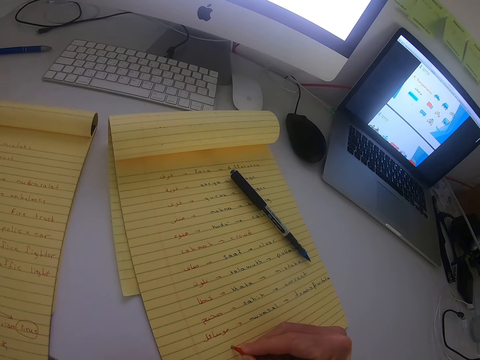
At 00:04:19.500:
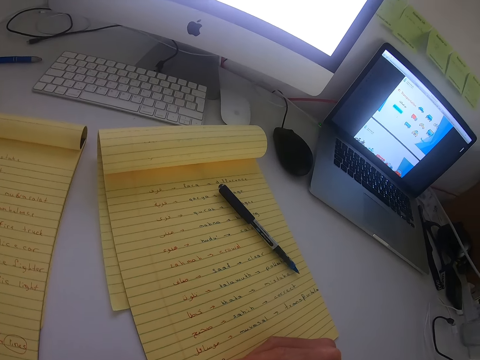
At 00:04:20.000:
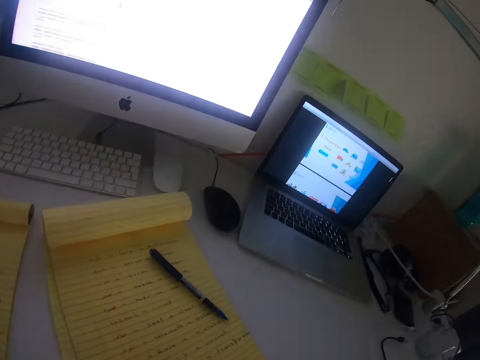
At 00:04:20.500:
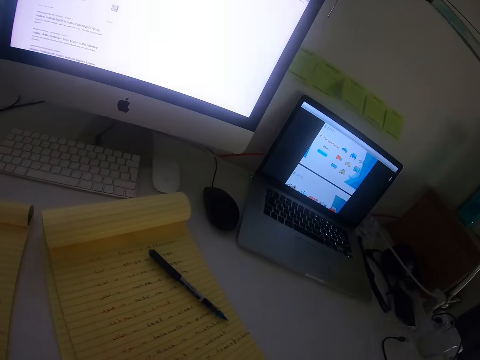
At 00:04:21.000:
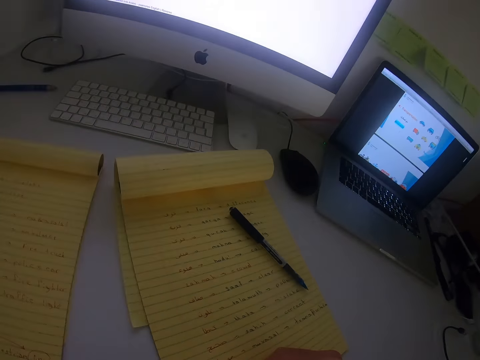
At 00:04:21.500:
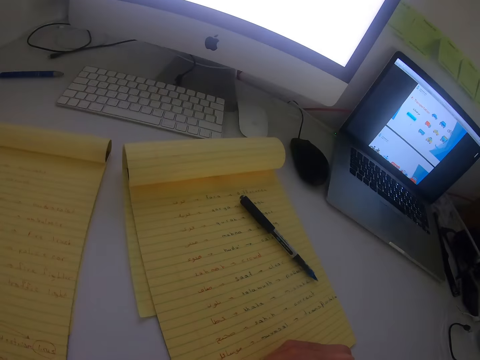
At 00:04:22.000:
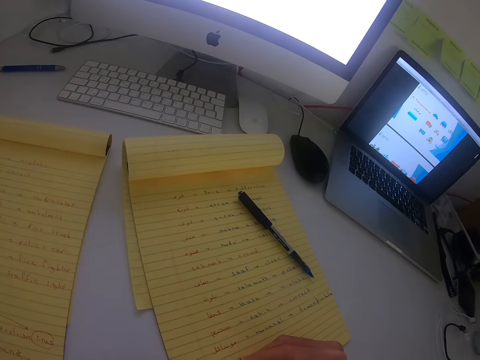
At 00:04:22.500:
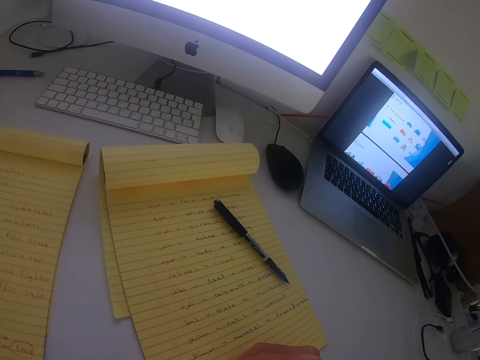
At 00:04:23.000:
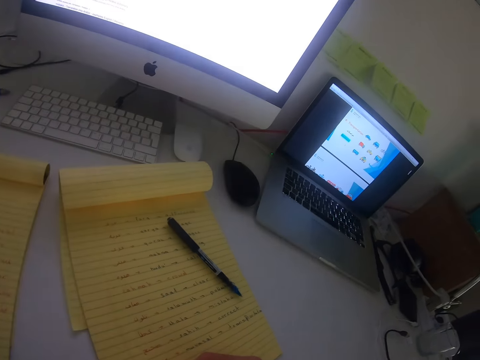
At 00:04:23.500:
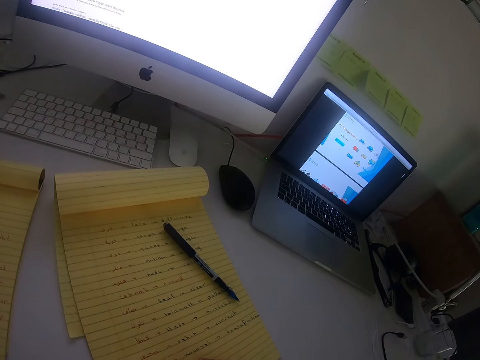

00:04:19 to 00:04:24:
The camera wearer writes with the black pen.

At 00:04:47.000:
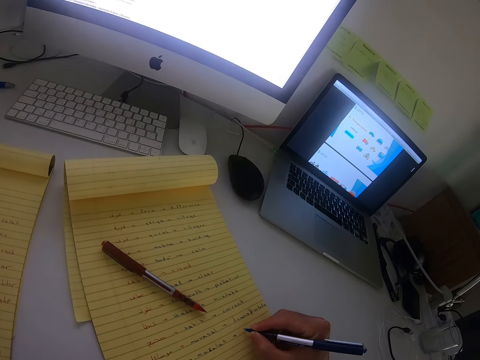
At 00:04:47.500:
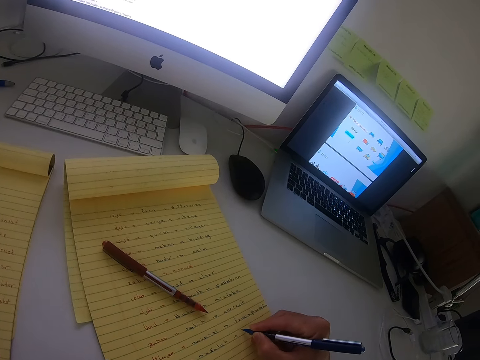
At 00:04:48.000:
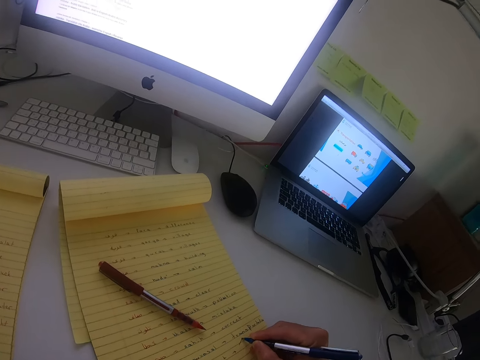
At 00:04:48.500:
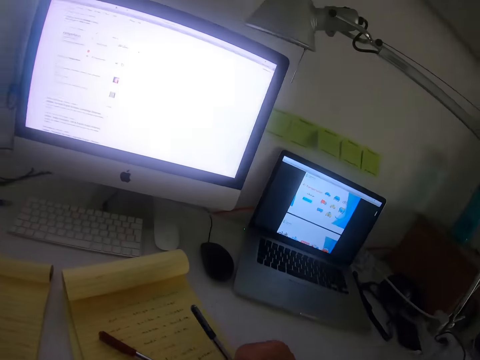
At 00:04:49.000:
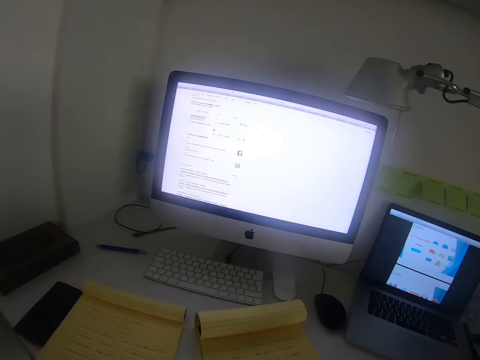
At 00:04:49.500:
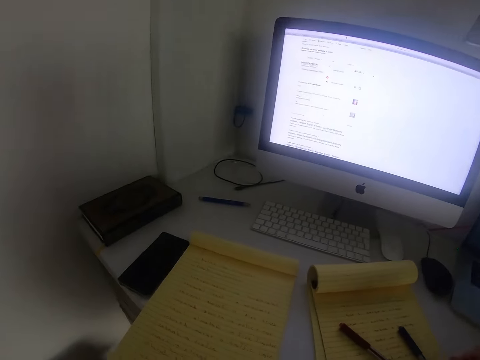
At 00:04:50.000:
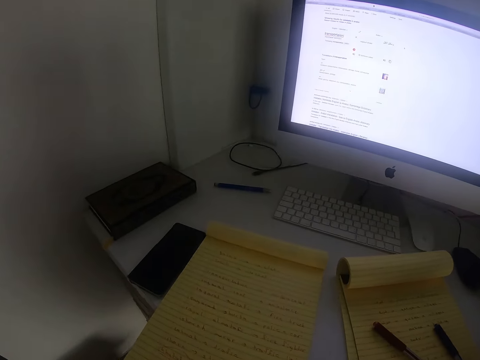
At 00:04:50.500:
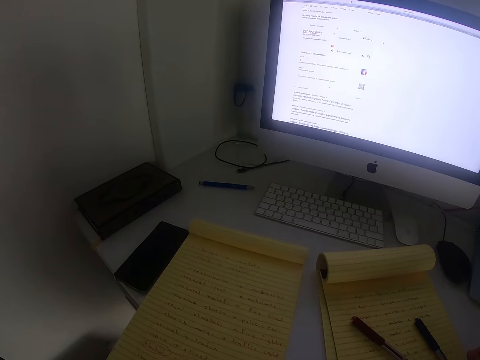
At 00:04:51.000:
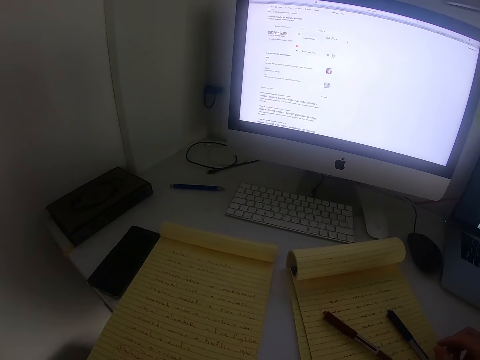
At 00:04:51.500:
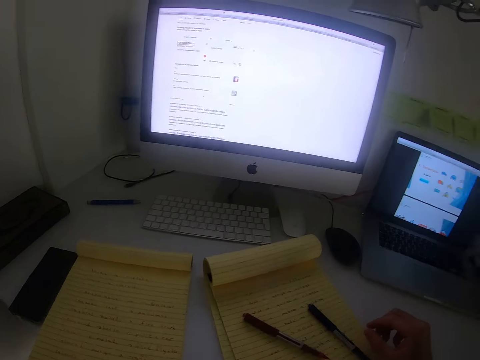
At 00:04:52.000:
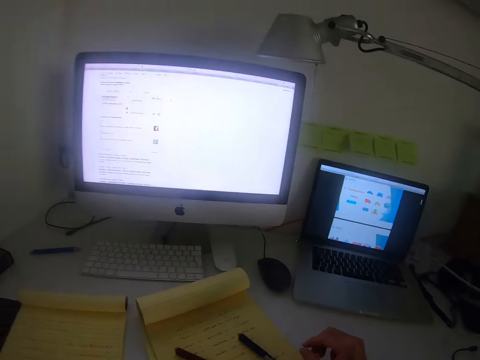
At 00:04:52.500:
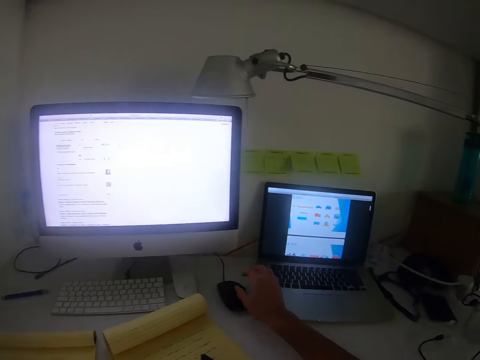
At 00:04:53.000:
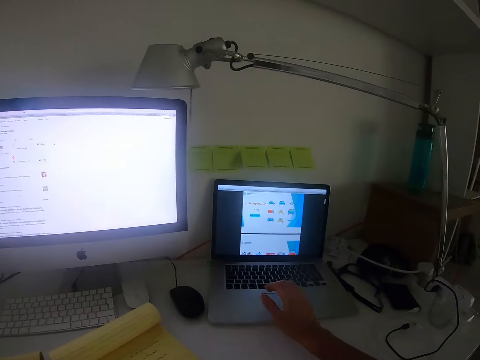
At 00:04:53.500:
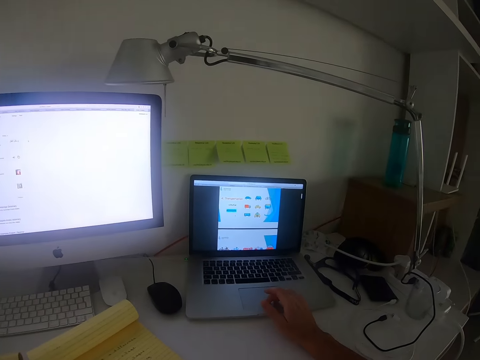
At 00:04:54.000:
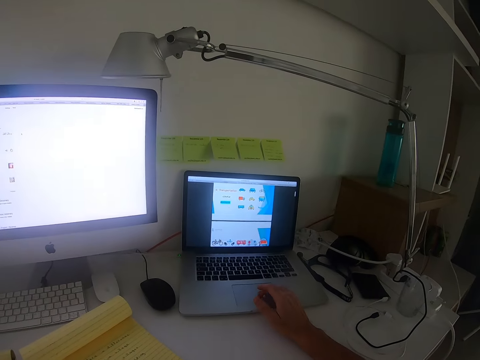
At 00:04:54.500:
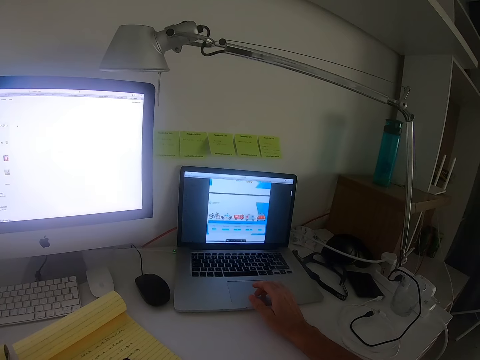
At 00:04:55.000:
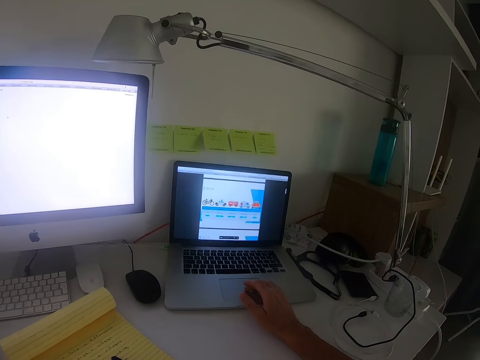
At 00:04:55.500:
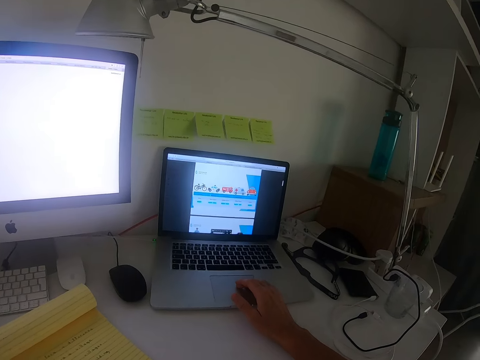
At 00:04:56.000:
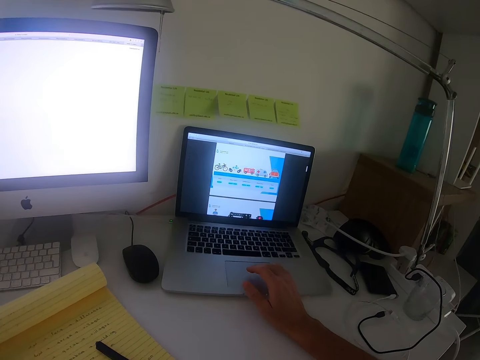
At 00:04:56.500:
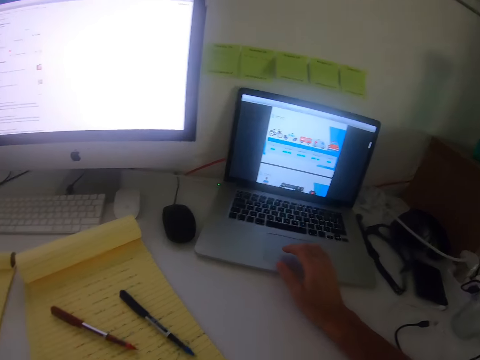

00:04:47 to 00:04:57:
The camera wearer drops the blue pen. They put down the blue pen. They operate the laptop.

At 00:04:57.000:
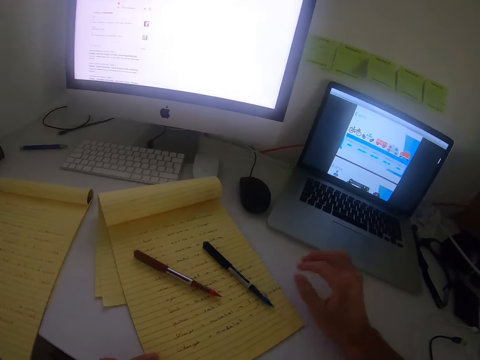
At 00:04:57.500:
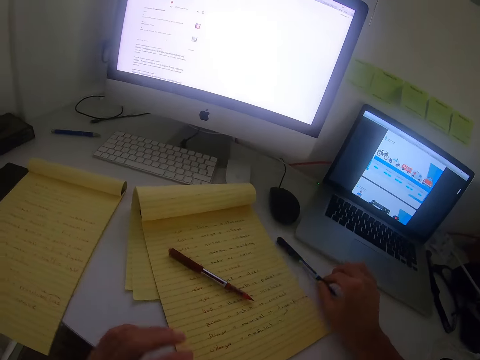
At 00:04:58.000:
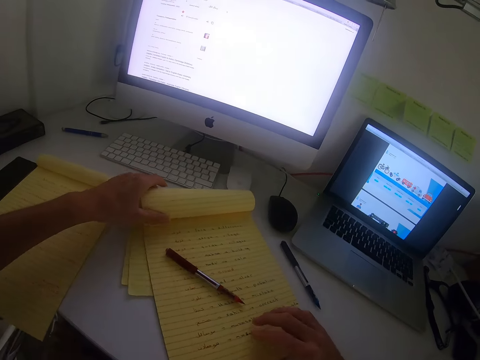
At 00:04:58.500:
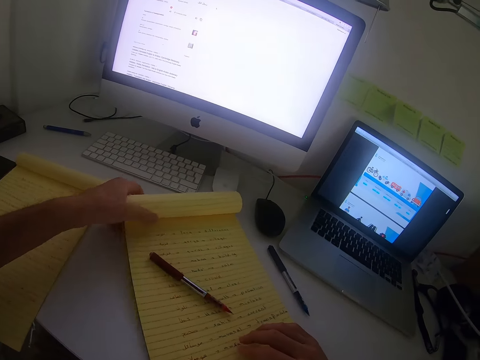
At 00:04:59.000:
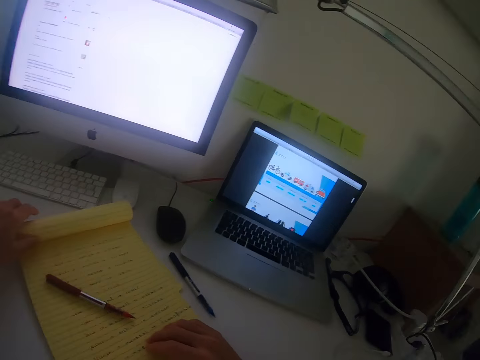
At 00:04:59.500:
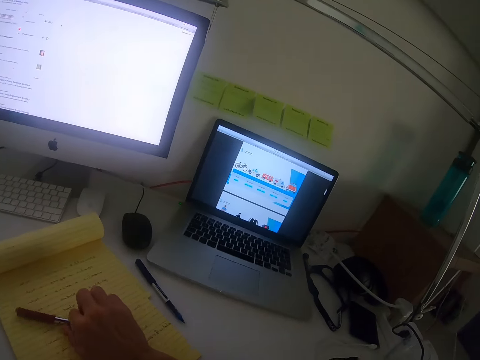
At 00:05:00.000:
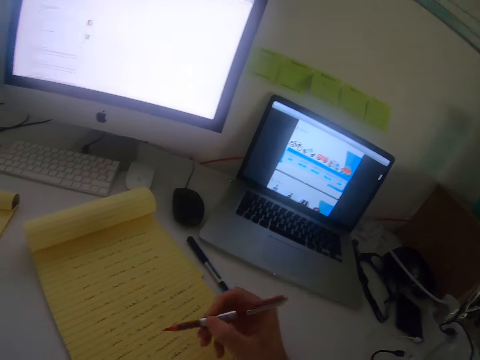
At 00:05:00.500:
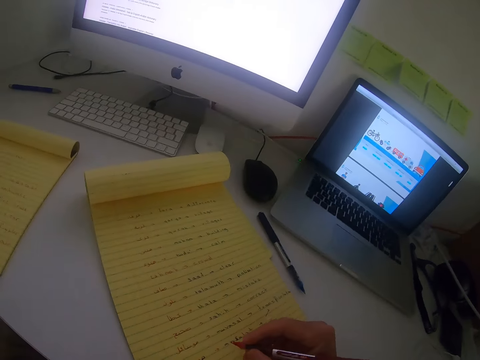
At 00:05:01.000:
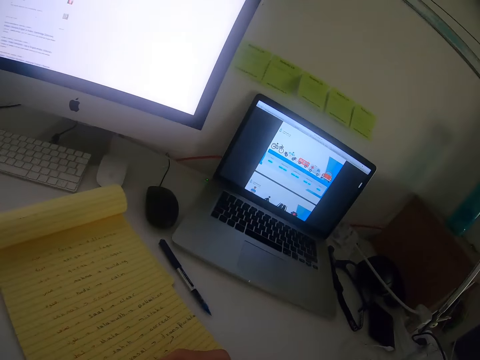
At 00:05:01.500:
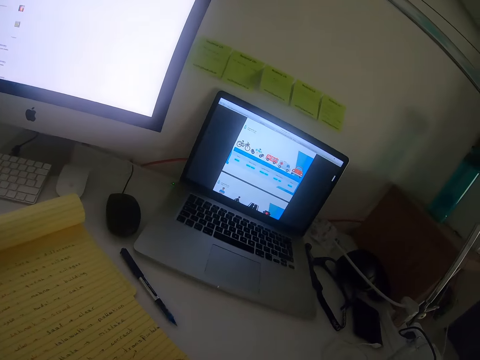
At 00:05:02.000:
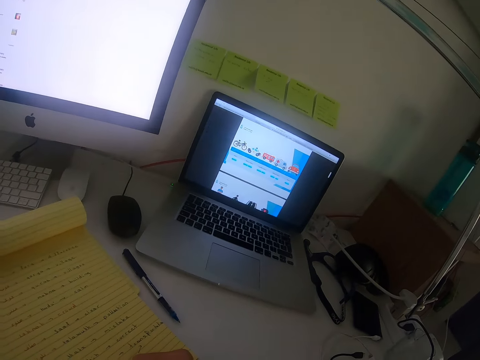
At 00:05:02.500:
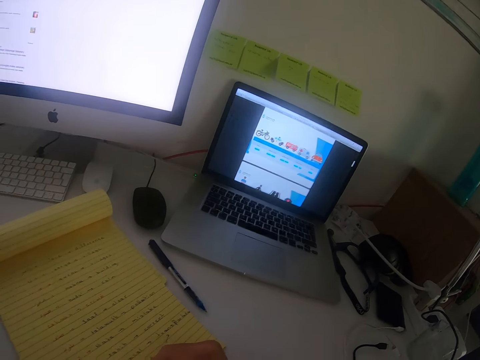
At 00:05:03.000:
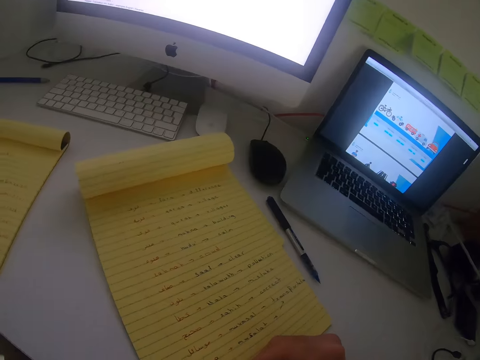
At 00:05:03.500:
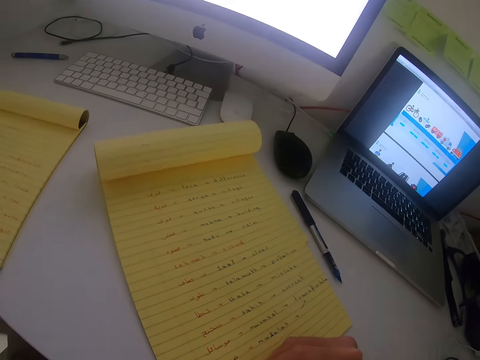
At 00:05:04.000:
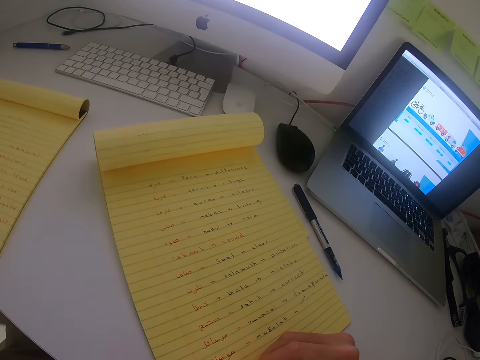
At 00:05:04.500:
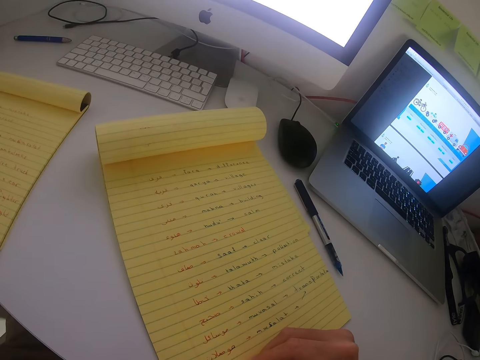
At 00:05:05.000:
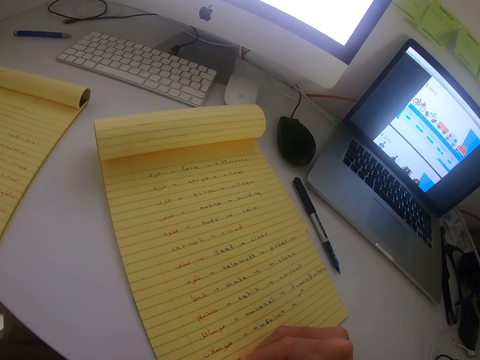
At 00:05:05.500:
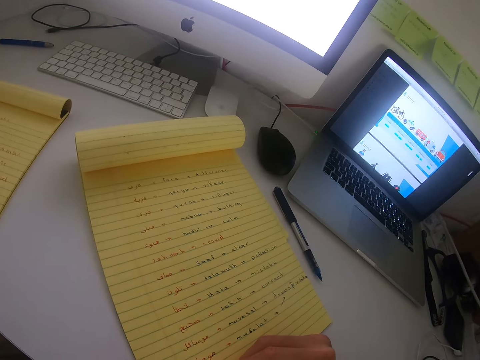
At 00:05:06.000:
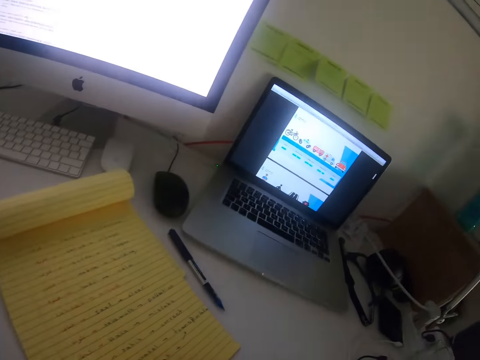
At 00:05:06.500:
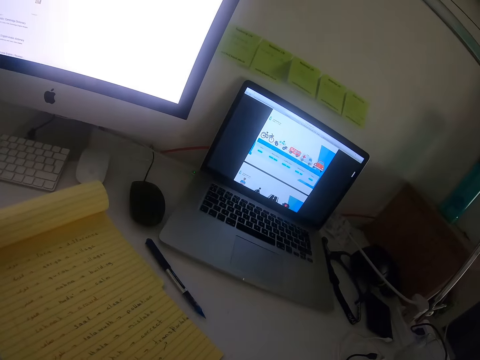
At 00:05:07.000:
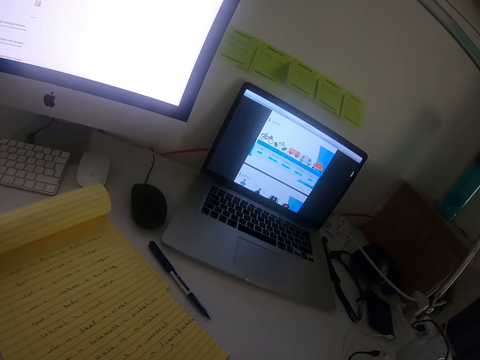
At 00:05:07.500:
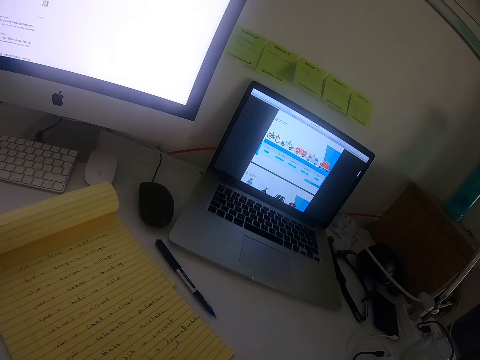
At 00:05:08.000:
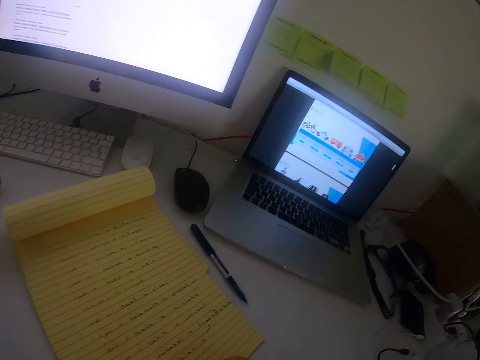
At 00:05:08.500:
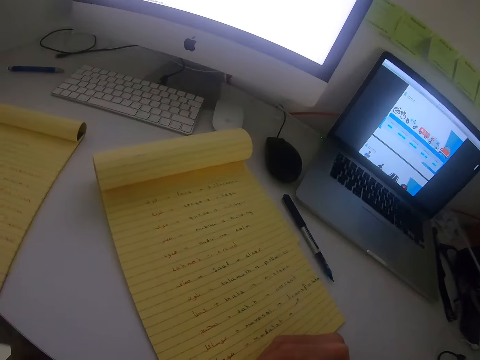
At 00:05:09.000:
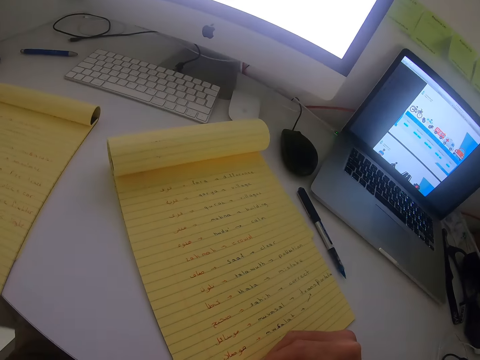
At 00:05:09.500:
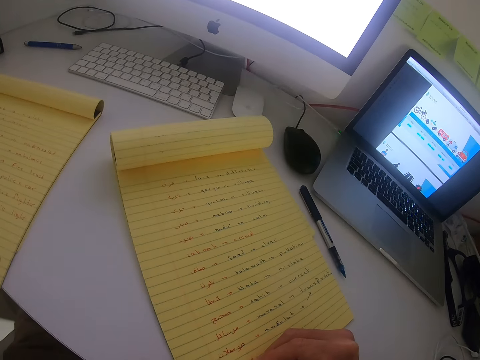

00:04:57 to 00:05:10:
The camera wearer adjusts the book. They put the blue pen aside and pick up a black or red pen. They write with the black pen.
